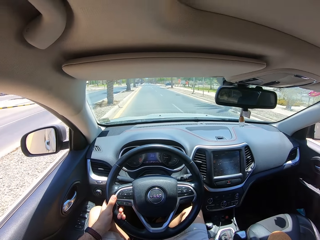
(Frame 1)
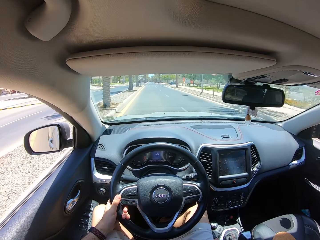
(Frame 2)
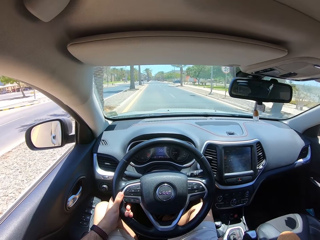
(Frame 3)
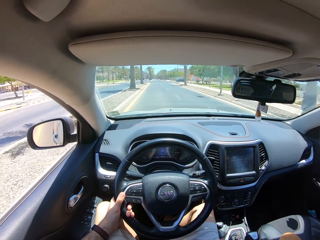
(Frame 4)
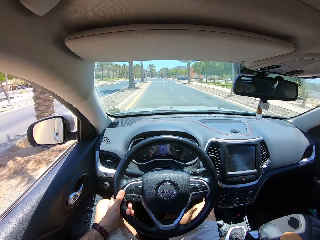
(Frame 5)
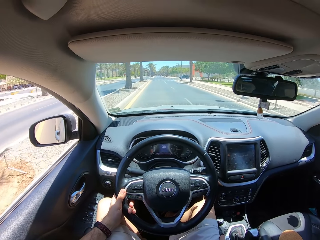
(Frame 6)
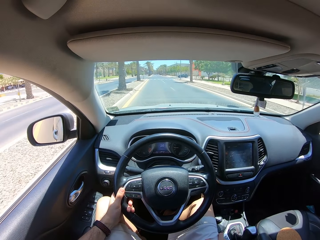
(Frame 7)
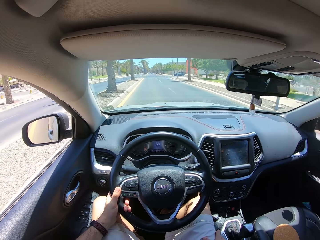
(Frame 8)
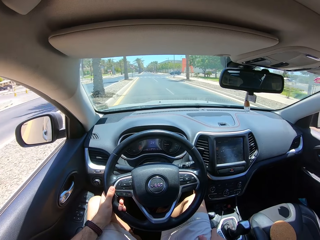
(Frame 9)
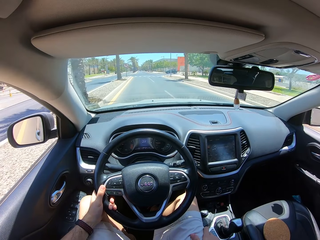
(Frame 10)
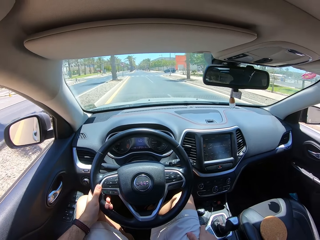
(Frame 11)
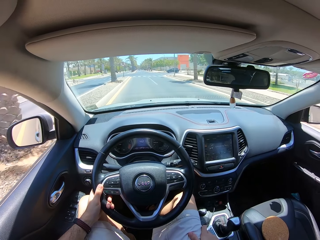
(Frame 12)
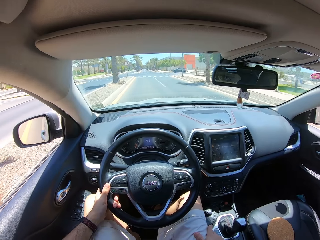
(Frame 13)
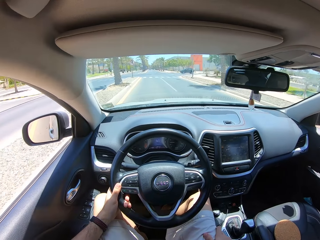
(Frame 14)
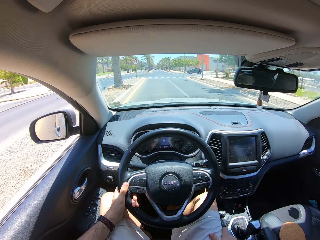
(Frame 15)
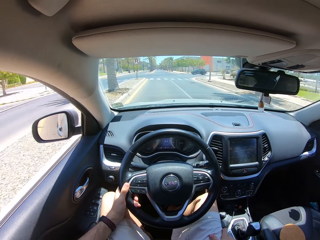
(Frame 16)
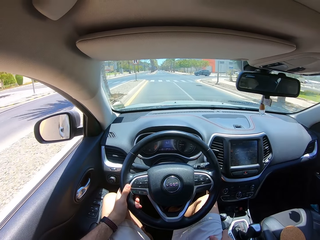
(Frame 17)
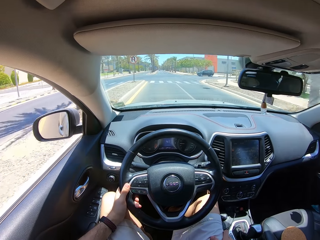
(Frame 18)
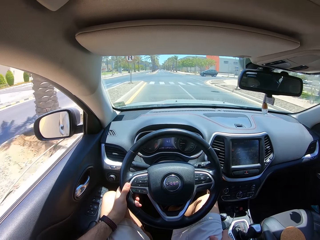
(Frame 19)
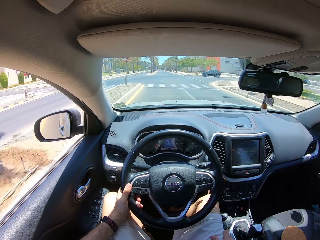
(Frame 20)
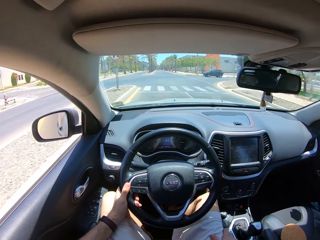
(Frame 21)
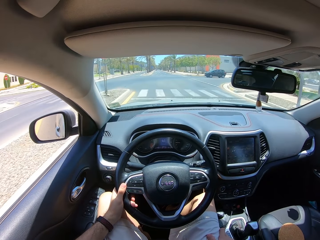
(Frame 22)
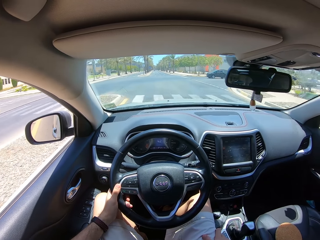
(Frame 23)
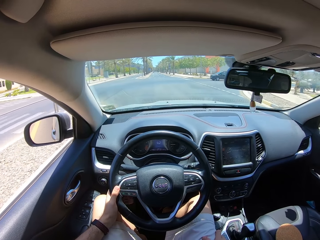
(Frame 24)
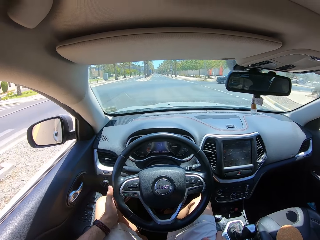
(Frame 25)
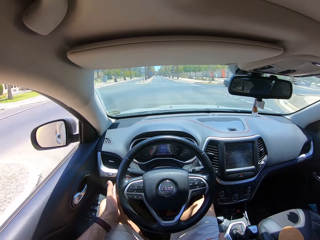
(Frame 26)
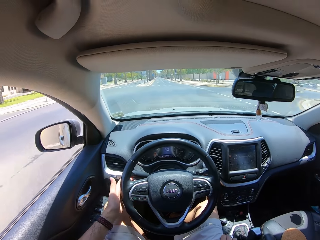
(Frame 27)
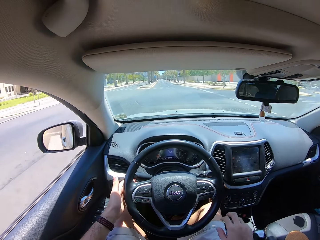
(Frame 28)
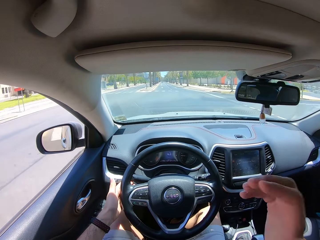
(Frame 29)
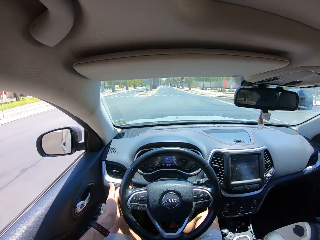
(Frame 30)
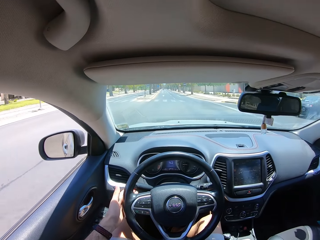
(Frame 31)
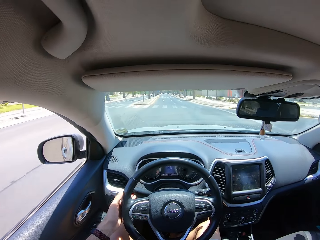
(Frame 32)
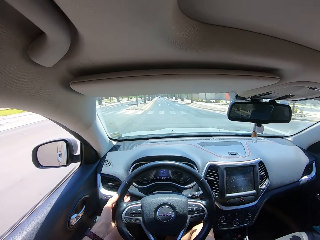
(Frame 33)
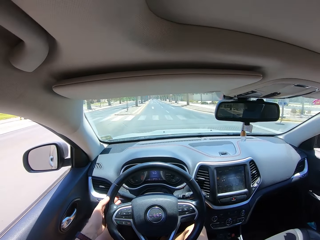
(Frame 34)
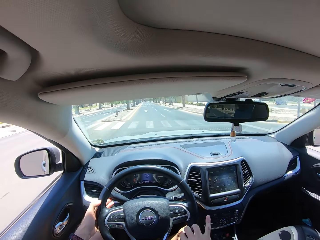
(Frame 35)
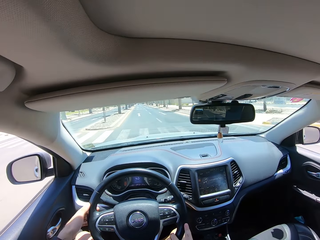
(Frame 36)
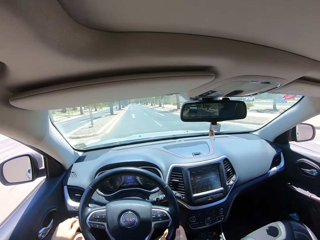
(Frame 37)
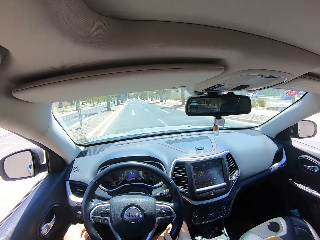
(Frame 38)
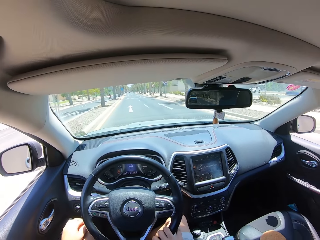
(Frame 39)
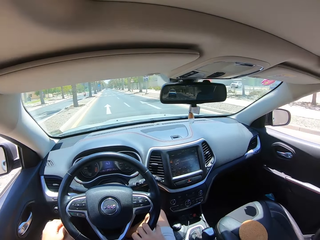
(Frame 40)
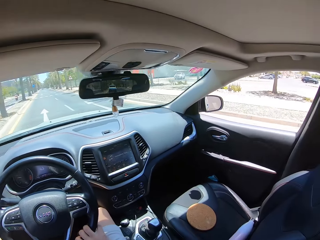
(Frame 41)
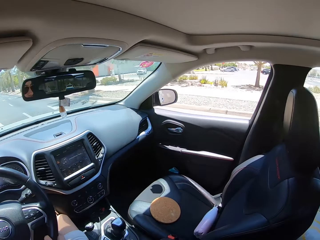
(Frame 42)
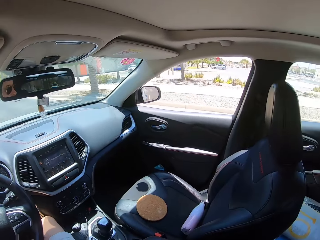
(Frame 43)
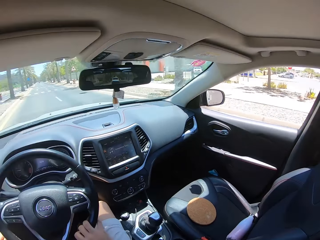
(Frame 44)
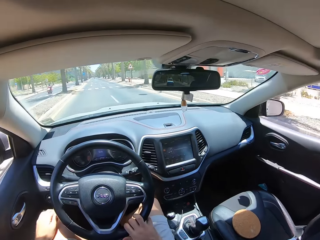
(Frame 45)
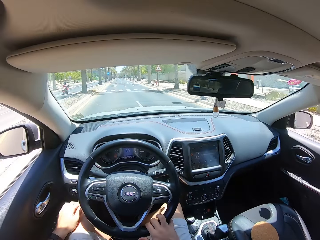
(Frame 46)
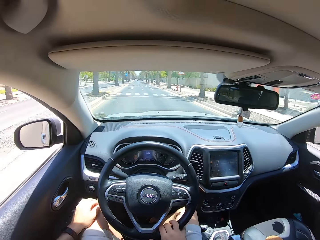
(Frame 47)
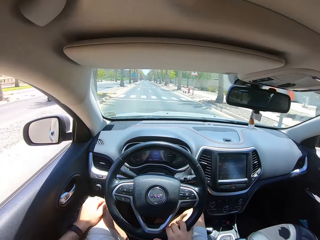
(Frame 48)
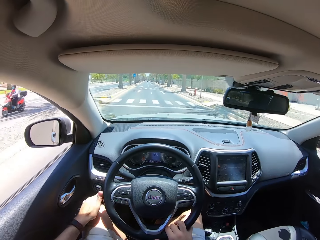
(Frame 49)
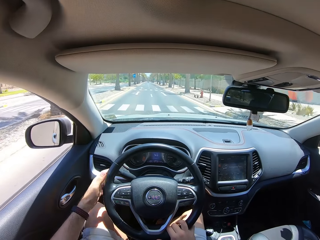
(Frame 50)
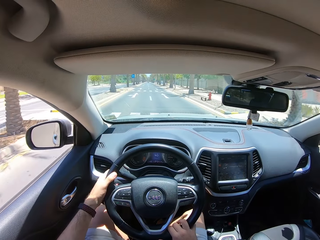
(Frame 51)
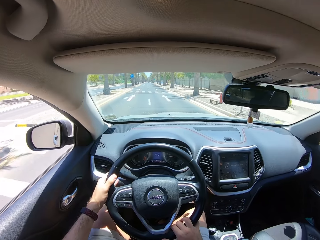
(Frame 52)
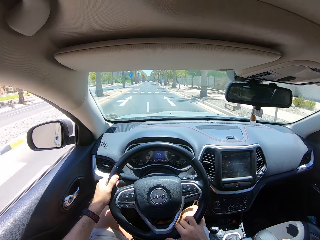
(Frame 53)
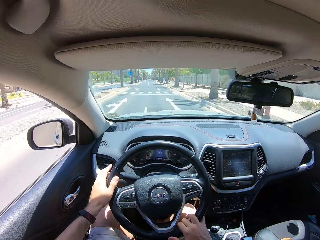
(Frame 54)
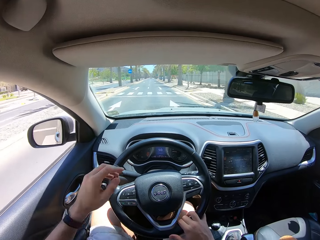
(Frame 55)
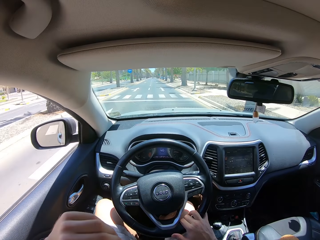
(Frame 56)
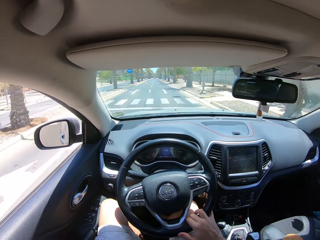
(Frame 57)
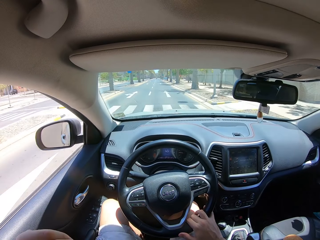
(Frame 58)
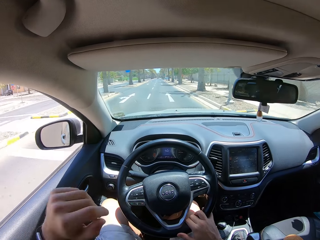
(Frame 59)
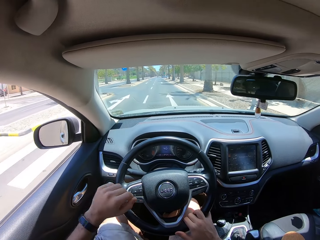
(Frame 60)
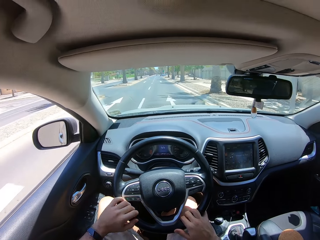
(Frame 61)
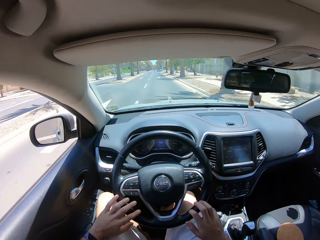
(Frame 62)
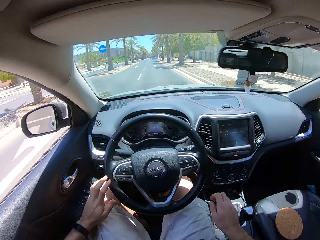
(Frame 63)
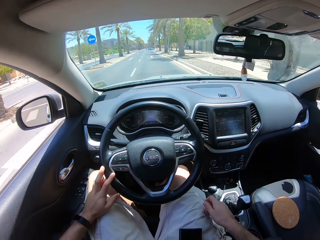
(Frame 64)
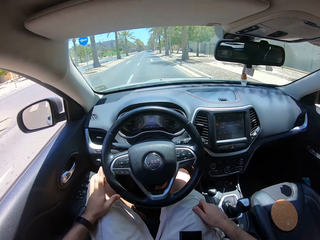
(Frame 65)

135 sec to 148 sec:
The camera wearer fixes the camera. They turn the steering wheel. They look around. They turn the steering wheel.

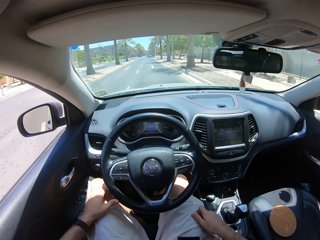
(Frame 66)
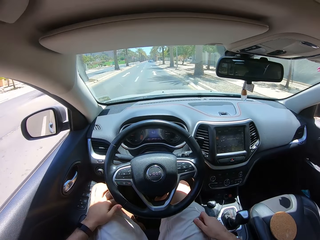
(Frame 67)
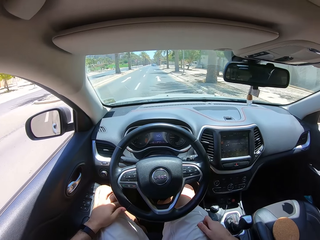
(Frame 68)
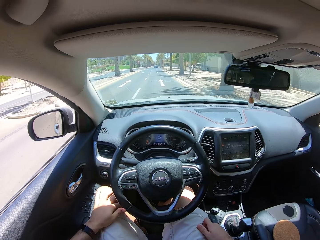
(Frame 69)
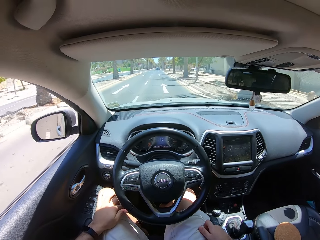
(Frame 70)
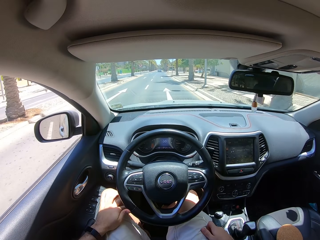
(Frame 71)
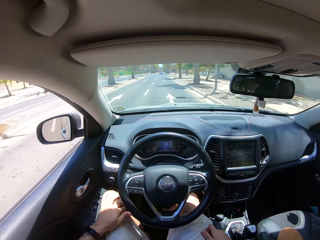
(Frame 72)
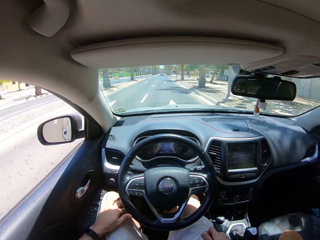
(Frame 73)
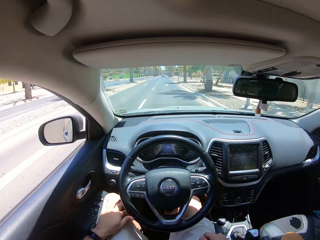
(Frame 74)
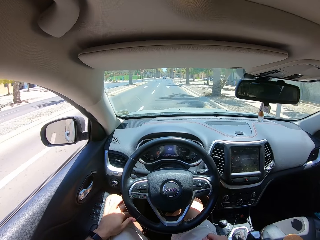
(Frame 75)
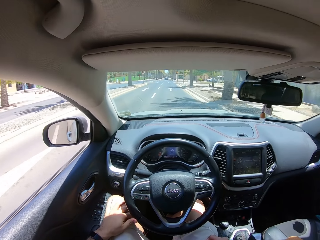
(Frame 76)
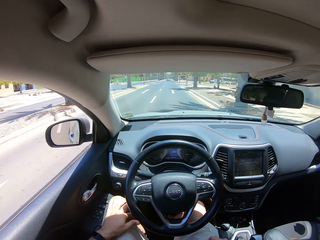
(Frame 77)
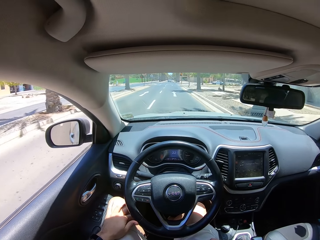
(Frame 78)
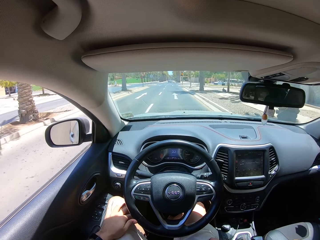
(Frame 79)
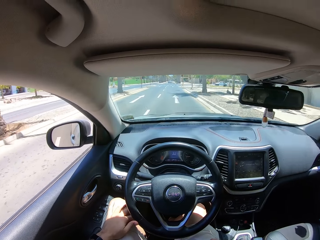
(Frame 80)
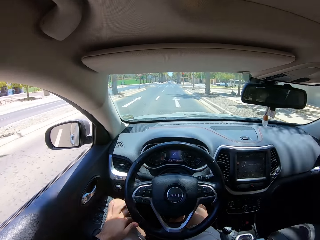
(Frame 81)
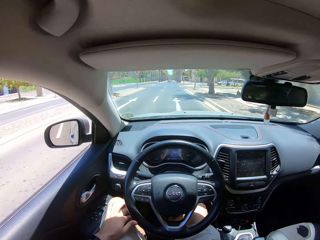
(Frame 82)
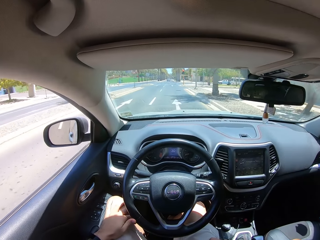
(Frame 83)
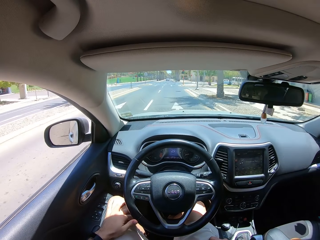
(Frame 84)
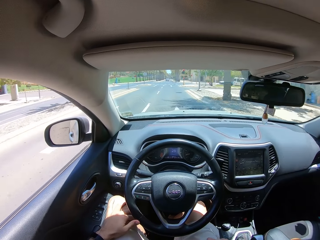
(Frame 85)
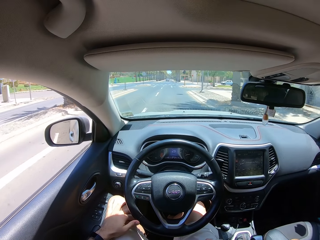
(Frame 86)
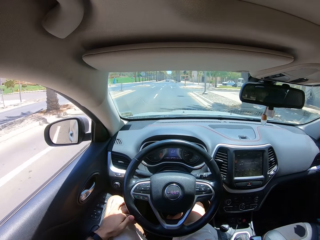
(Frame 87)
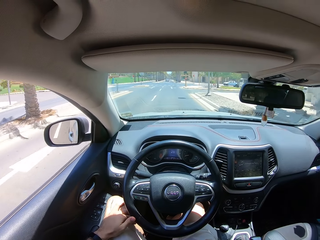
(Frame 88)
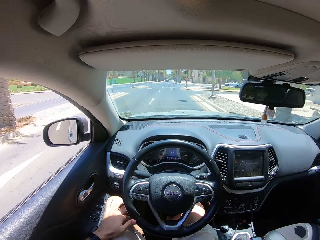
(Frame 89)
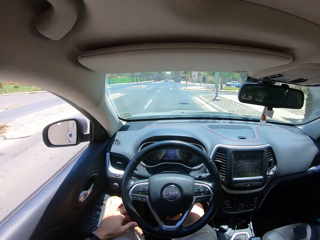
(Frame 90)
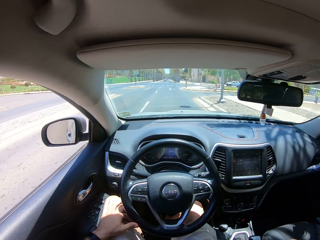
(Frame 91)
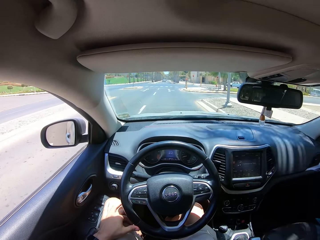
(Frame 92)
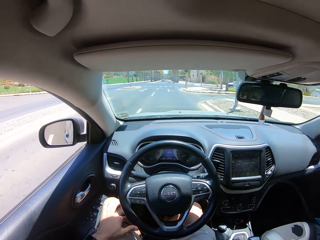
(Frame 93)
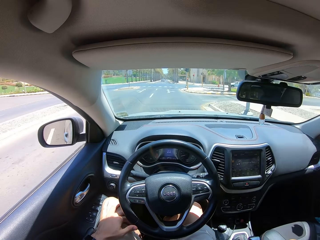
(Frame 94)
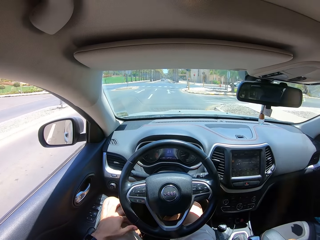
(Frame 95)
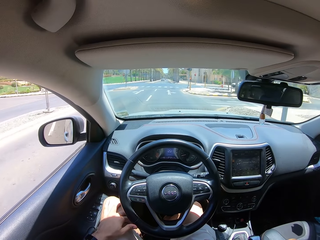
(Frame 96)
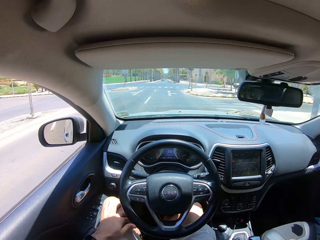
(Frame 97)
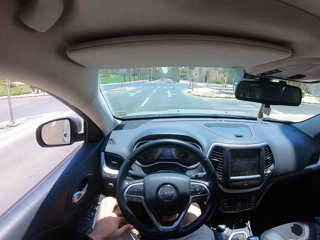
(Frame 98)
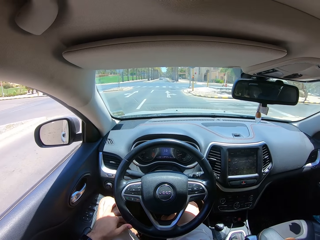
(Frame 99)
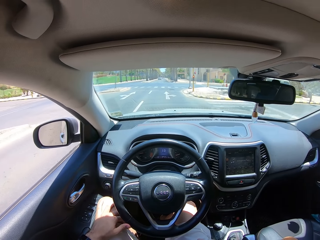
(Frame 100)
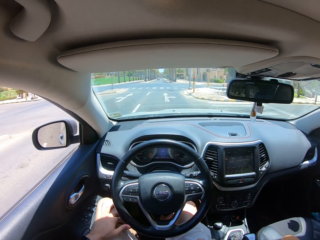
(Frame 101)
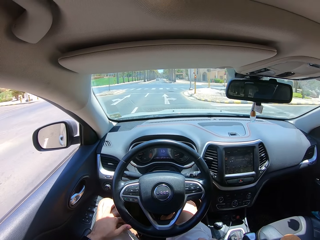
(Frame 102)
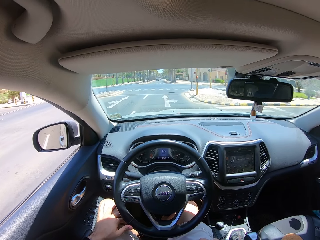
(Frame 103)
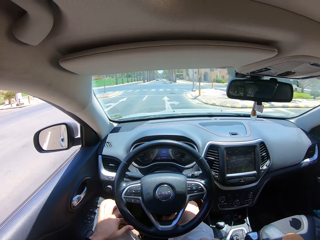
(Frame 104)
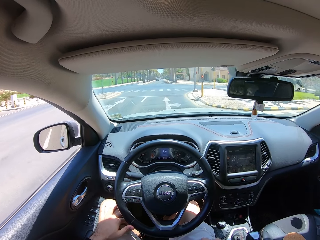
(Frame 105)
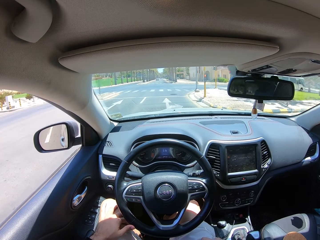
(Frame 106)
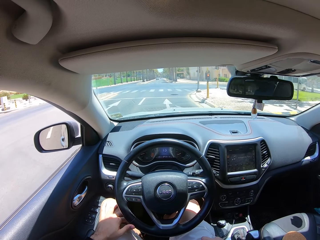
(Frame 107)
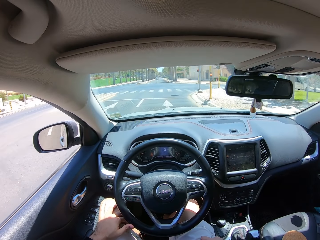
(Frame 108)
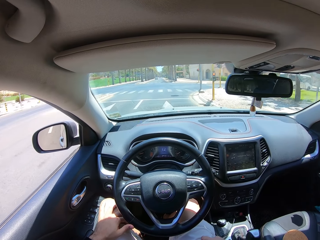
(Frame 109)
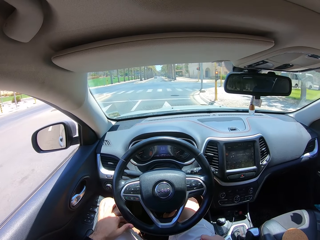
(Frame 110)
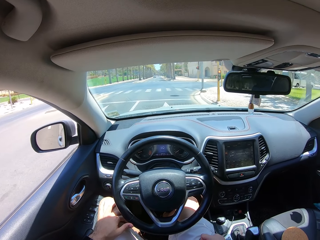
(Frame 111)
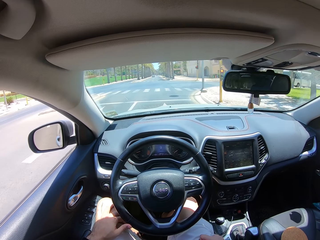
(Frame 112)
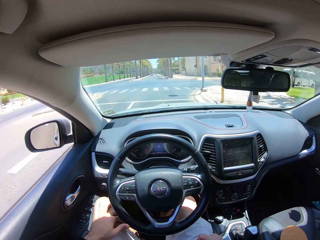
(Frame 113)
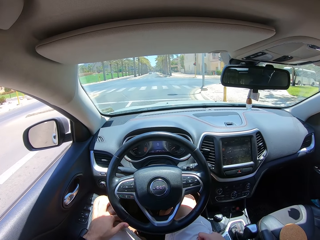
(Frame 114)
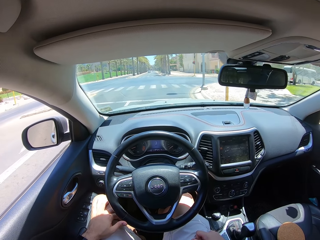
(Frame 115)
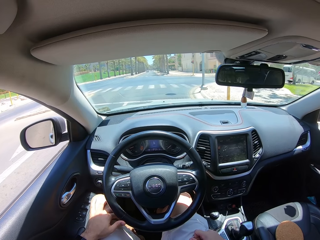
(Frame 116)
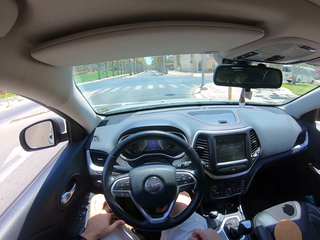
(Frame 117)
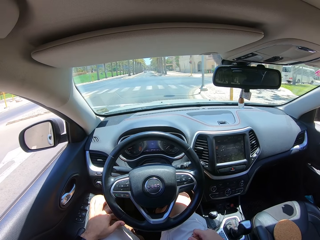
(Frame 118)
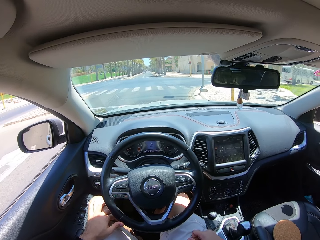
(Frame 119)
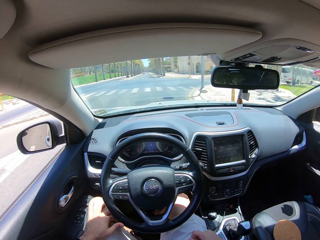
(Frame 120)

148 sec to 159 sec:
The camera wearer puts hands on thighs. They turn the steering wheel.
